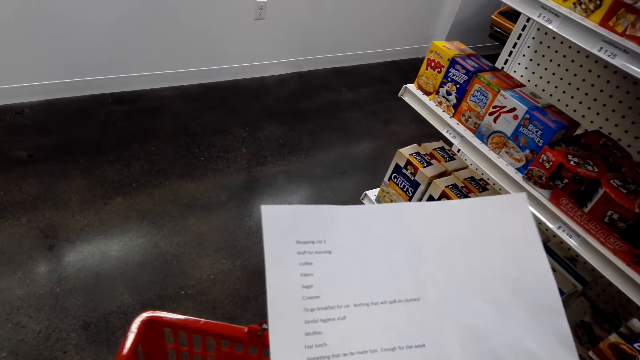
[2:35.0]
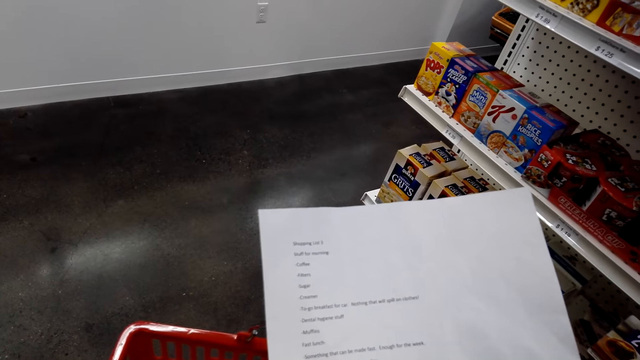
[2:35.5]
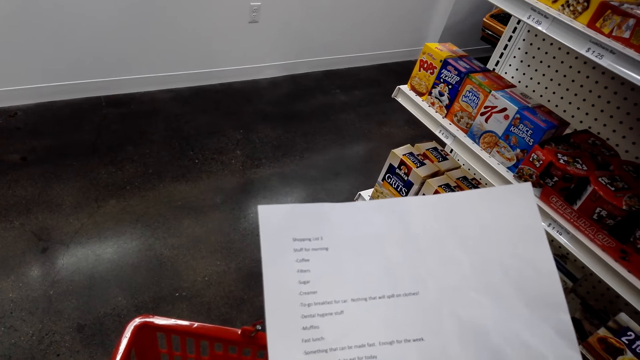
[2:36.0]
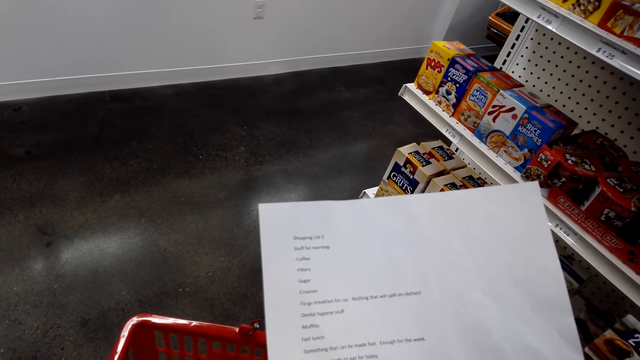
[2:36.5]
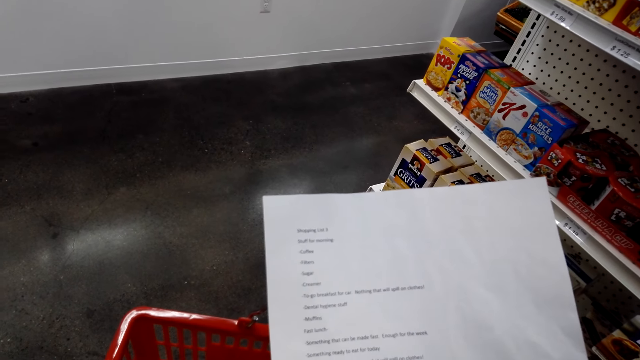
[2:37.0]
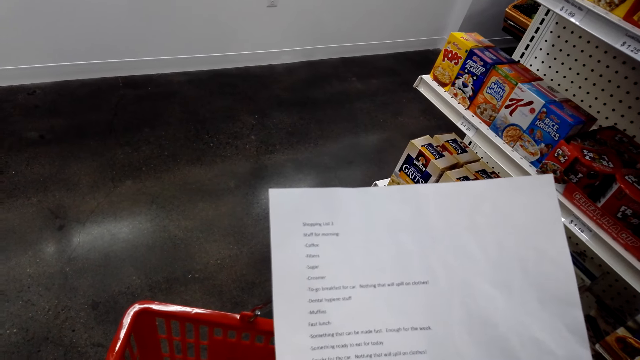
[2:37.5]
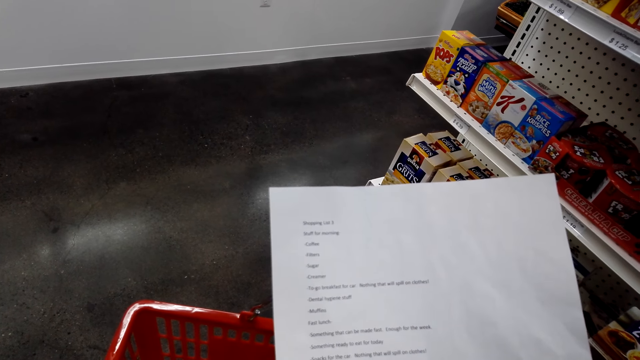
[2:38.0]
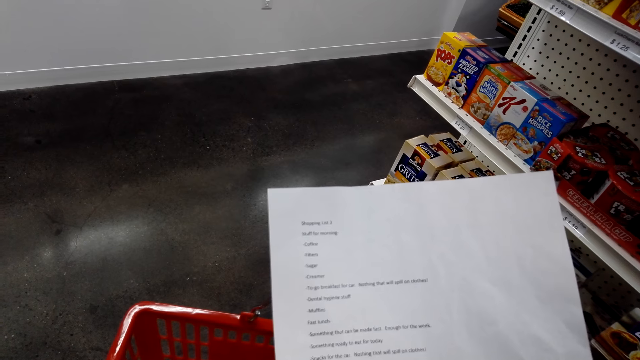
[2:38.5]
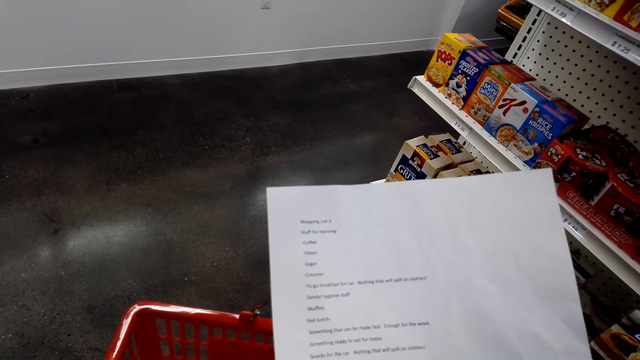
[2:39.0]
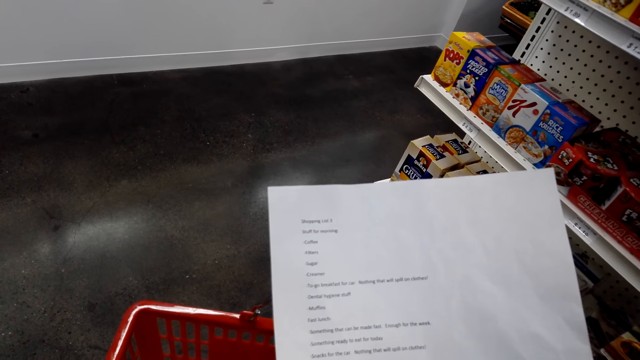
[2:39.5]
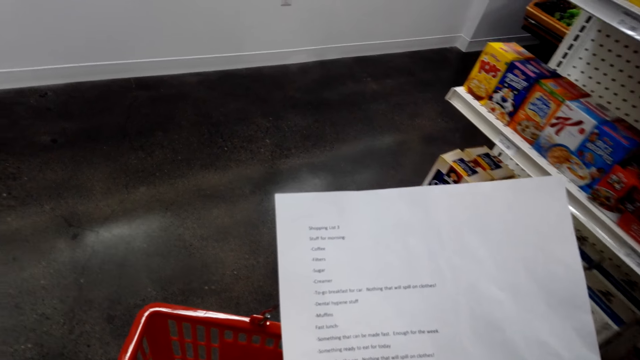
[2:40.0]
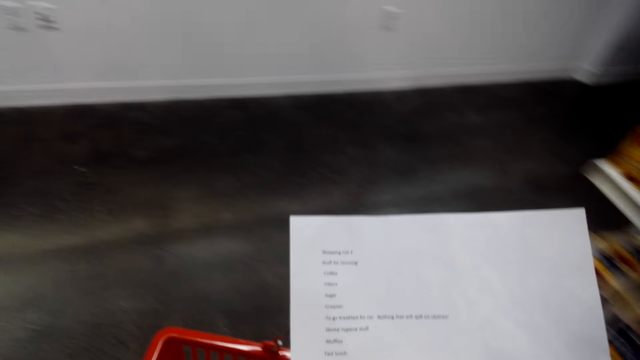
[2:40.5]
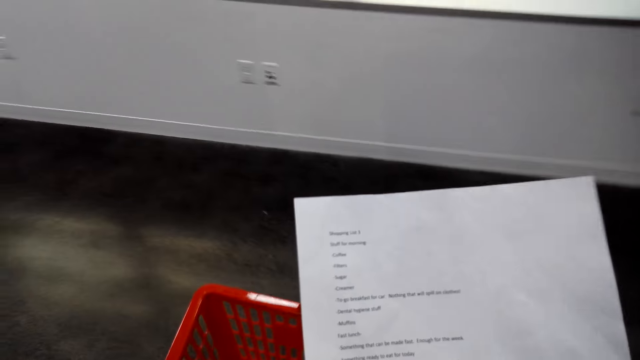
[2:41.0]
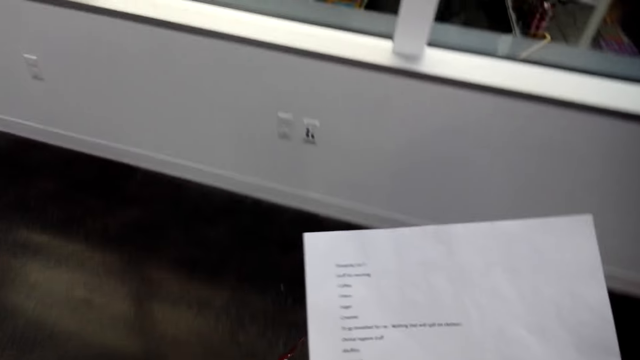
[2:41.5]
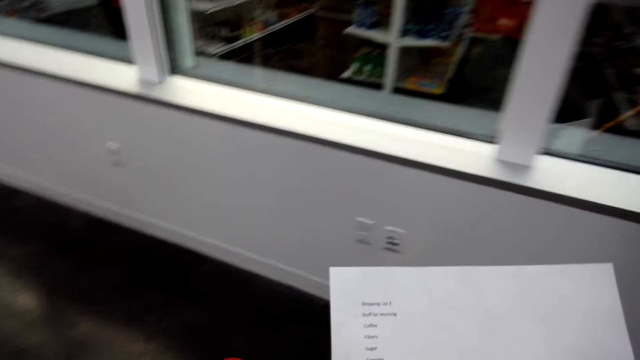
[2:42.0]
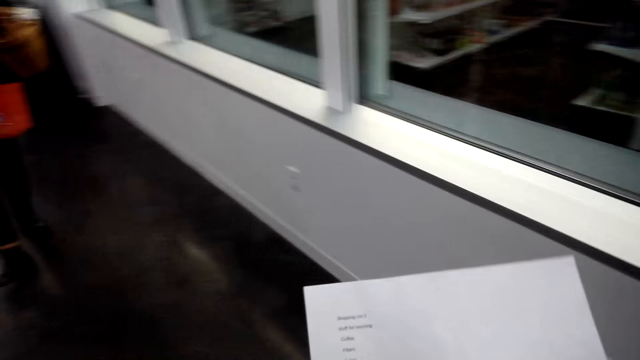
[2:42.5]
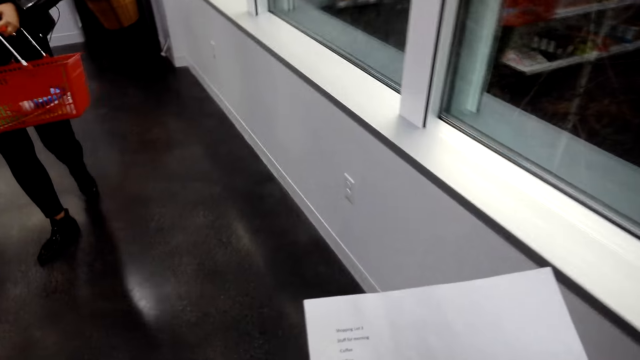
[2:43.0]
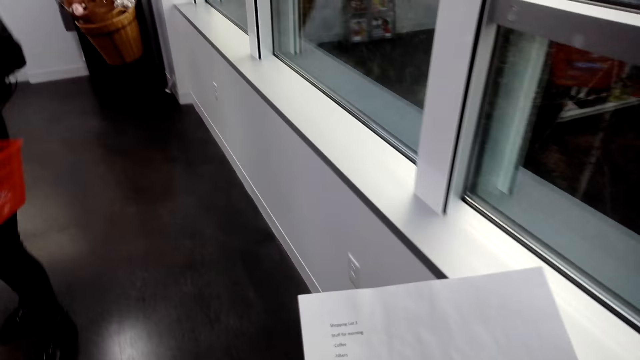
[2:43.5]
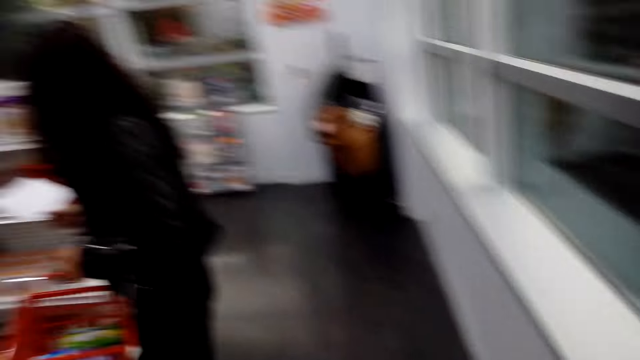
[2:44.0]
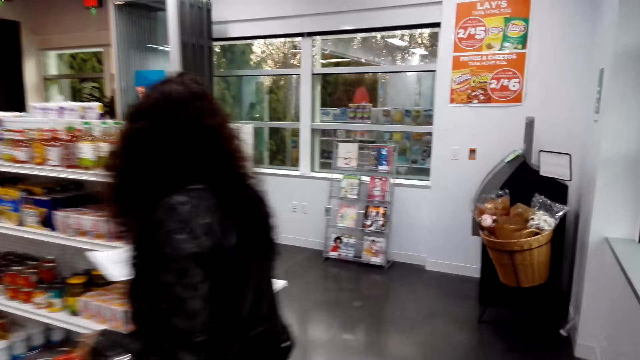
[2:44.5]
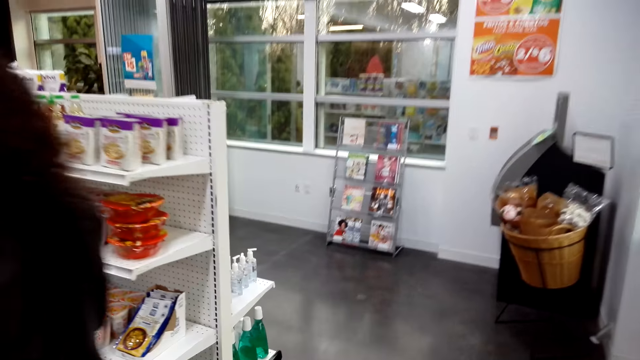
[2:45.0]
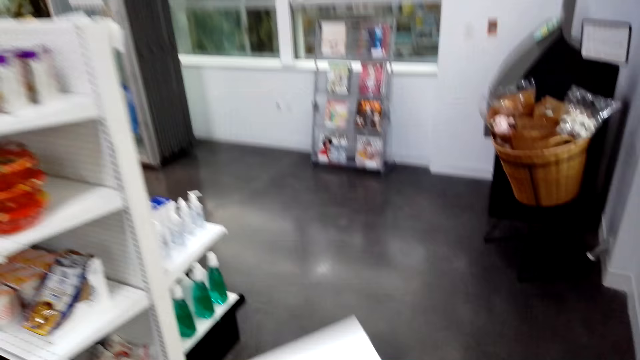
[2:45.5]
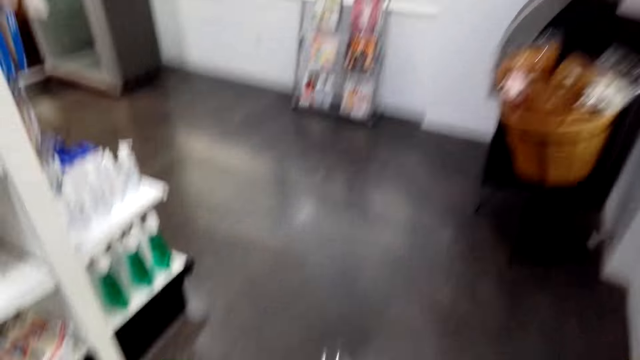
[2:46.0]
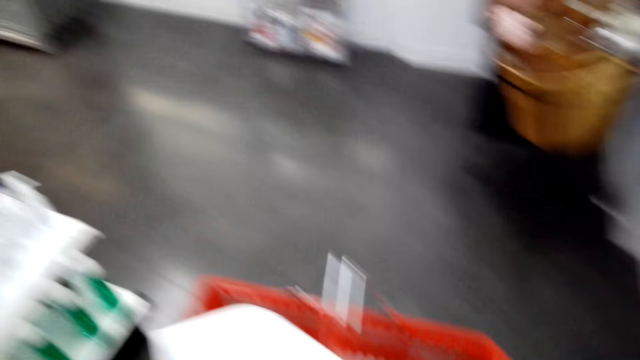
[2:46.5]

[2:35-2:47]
The camera wearer reads the shopping list. They walk around the supermarket.

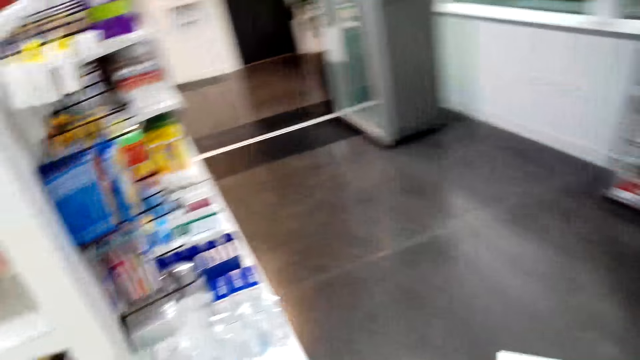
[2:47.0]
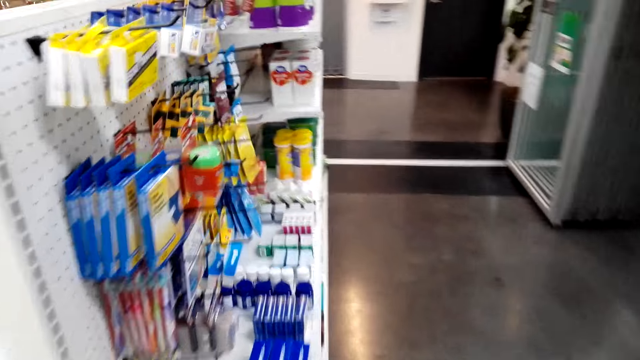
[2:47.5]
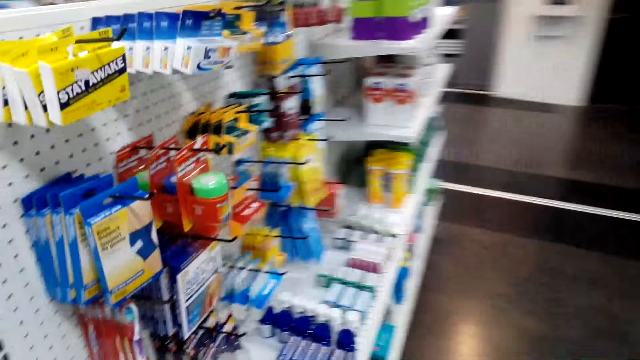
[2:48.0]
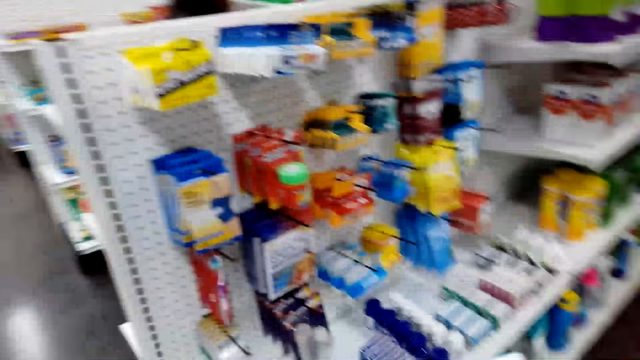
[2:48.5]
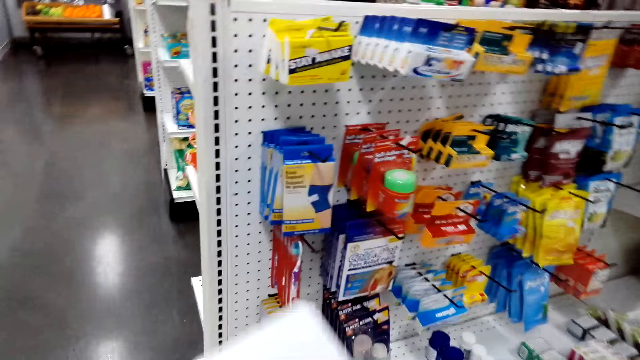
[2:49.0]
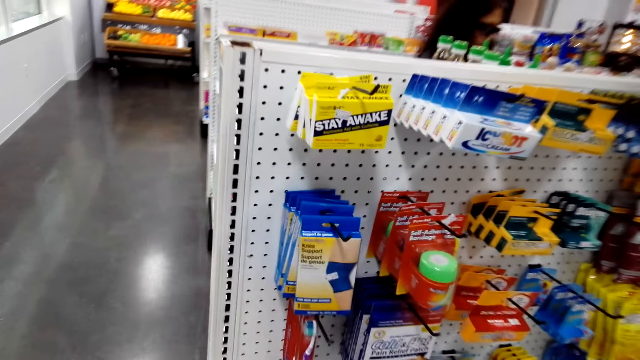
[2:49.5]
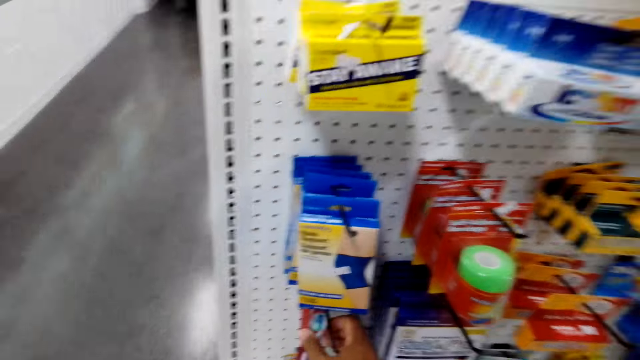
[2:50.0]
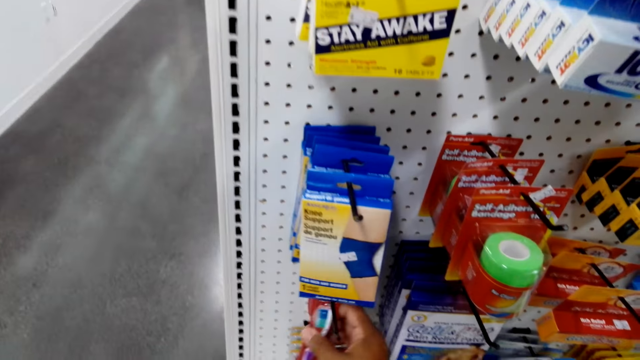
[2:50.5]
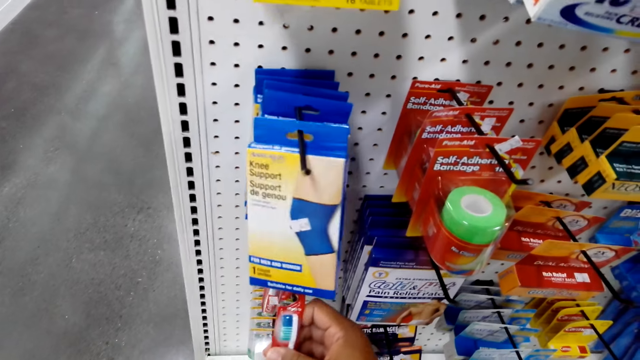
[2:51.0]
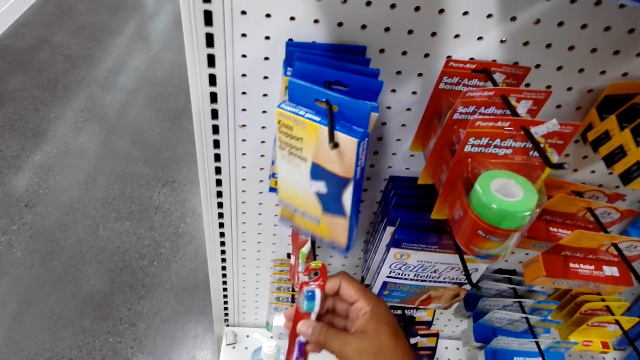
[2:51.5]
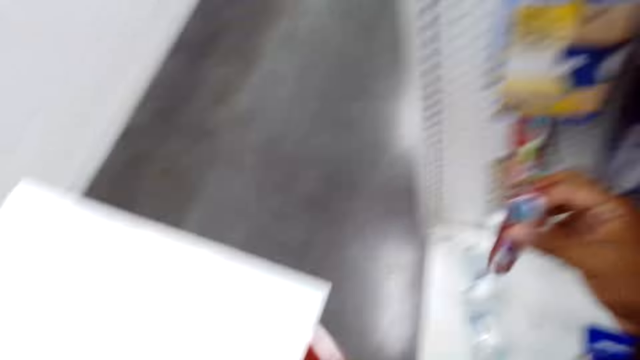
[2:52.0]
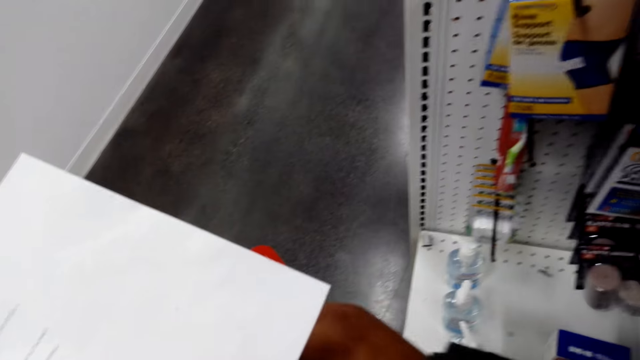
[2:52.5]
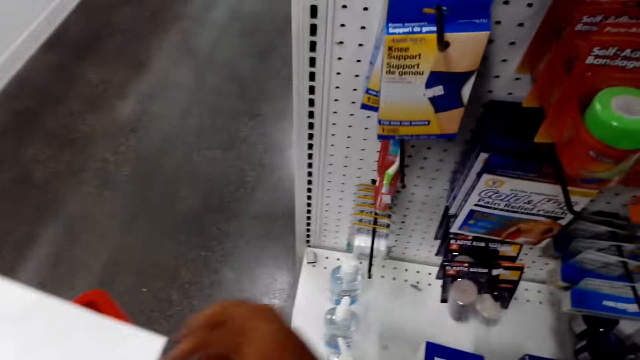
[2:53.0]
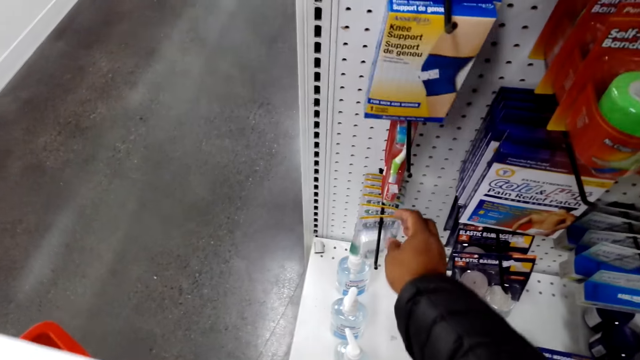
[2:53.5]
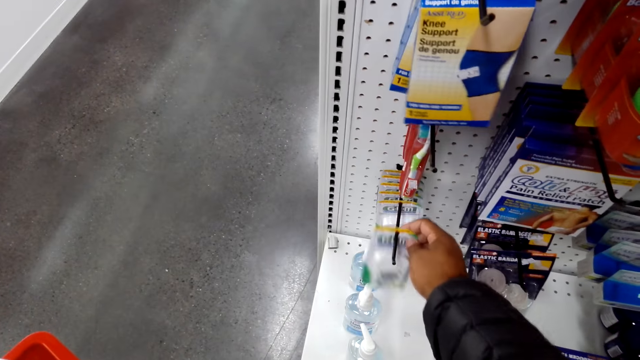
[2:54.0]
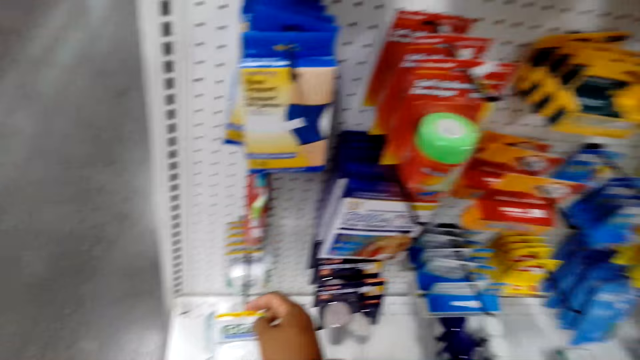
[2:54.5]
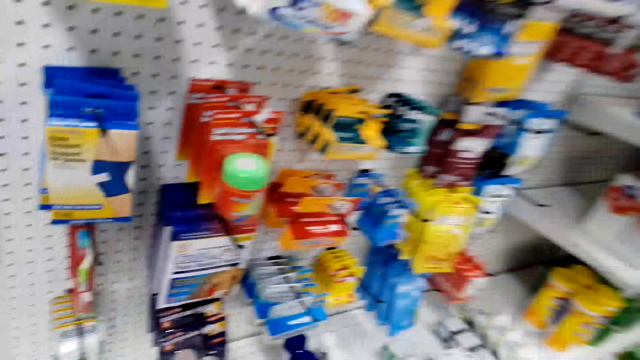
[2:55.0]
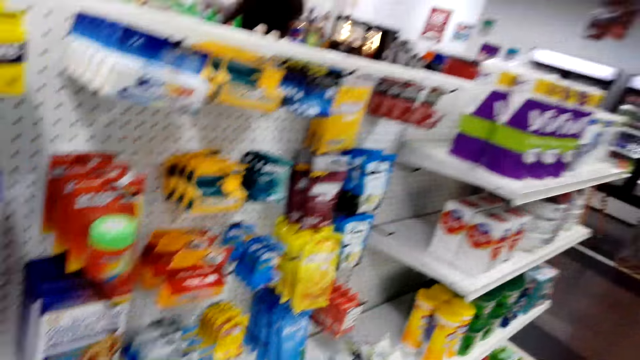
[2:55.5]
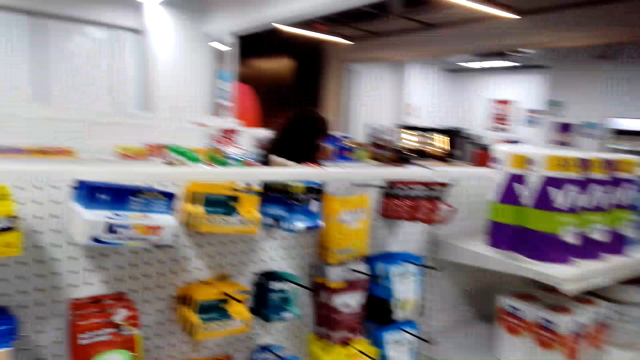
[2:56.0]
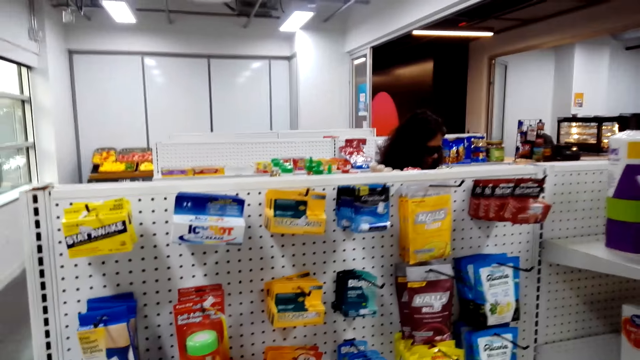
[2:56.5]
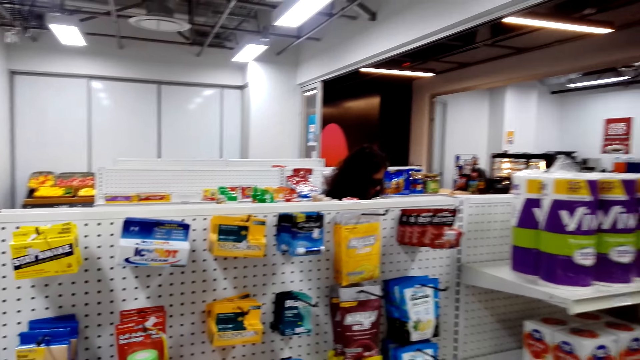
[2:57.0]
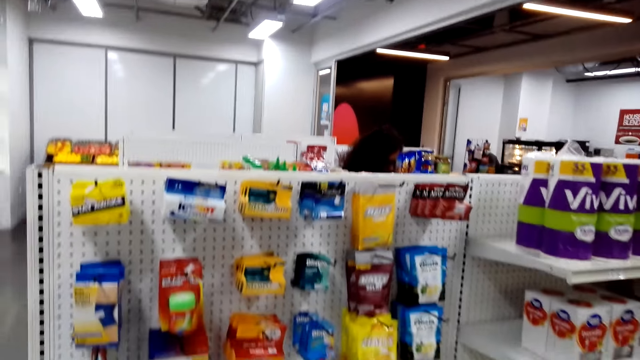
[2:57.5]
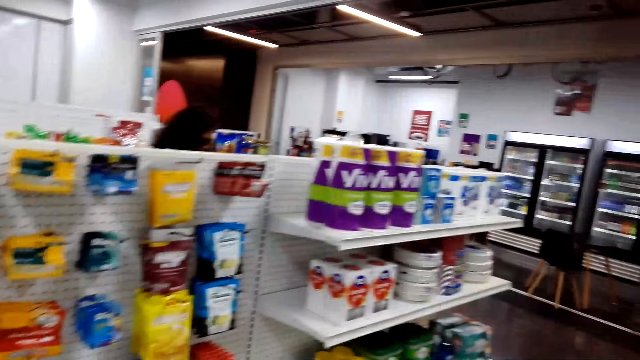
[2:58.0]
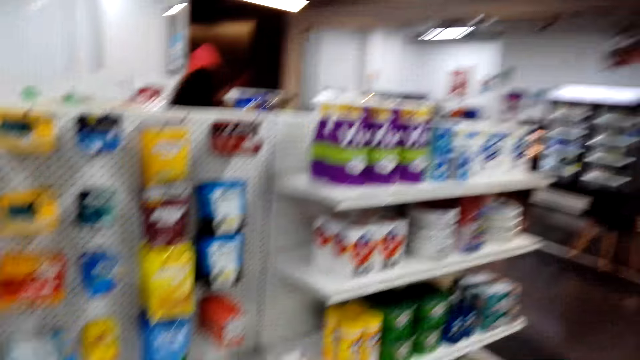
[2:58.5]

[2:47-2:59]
The camera wearer picks a toothbrush. They put the toothbrush in the bucket. They pick something. They put the items on the shopping basket. They look around the supermarket shelves.
